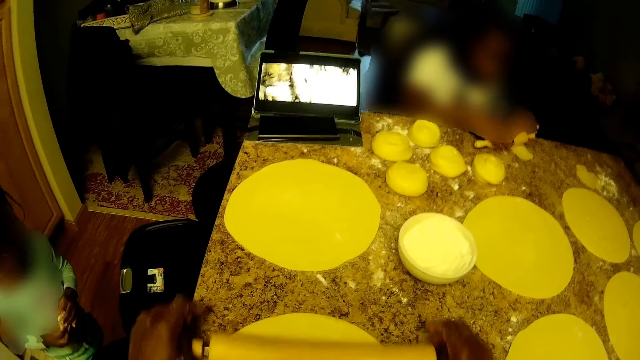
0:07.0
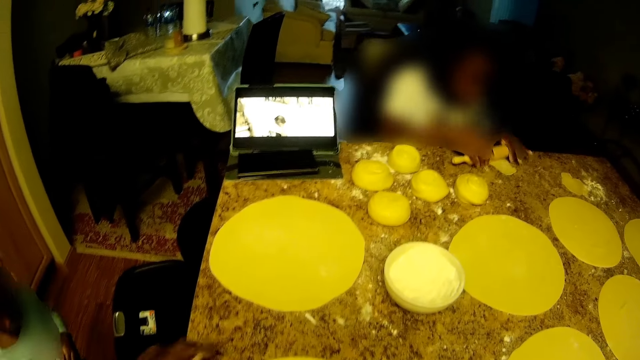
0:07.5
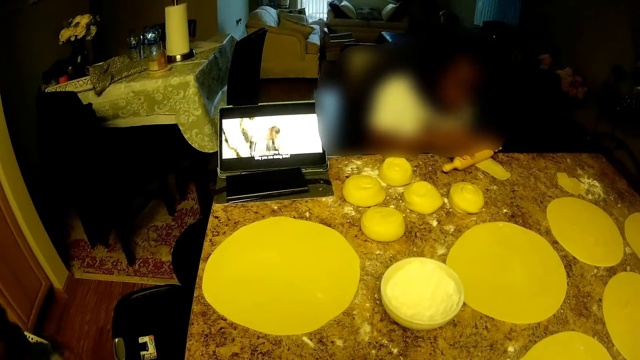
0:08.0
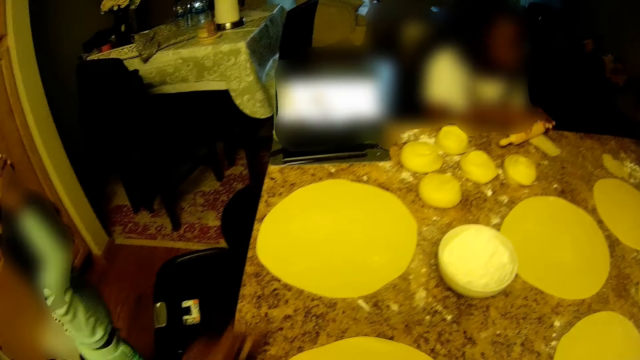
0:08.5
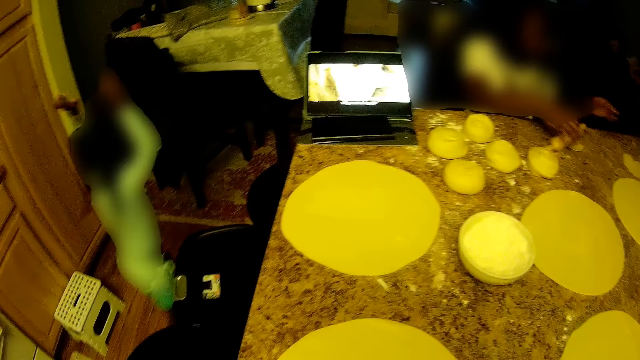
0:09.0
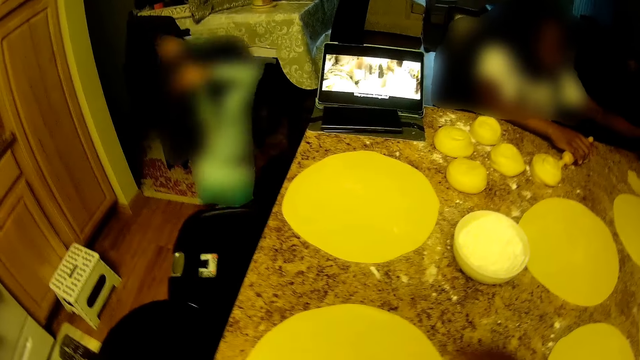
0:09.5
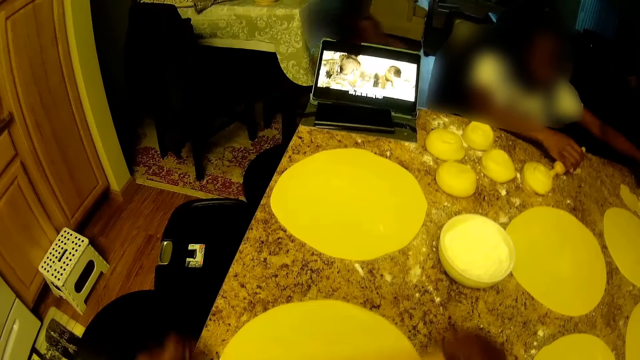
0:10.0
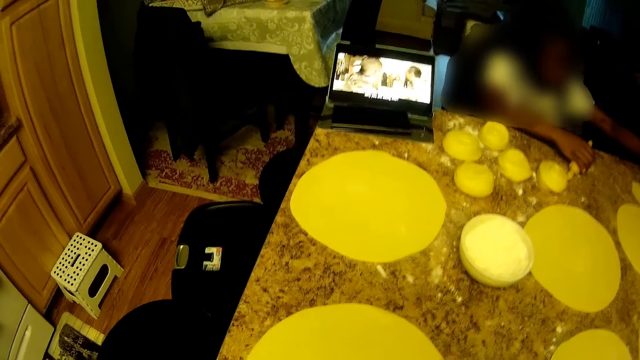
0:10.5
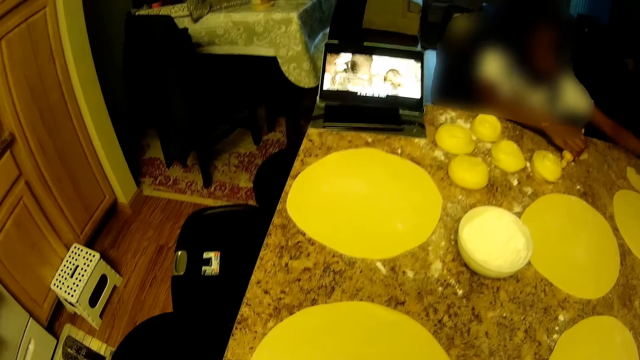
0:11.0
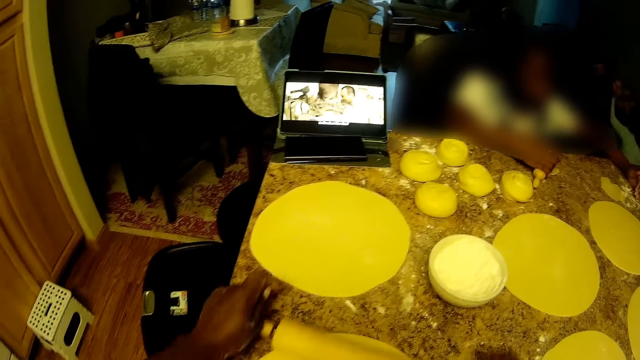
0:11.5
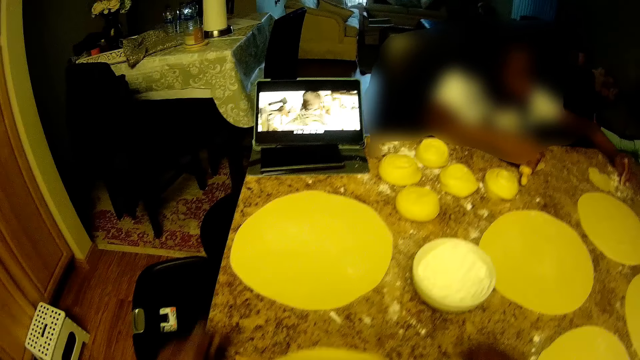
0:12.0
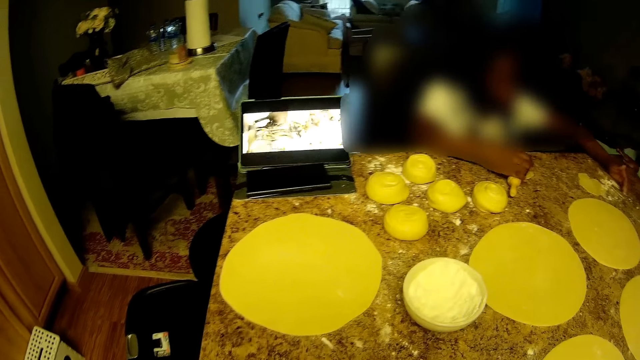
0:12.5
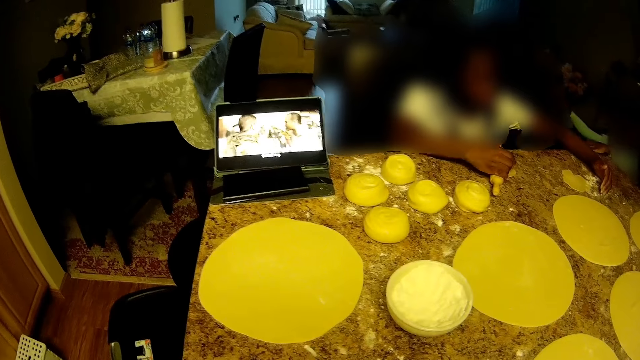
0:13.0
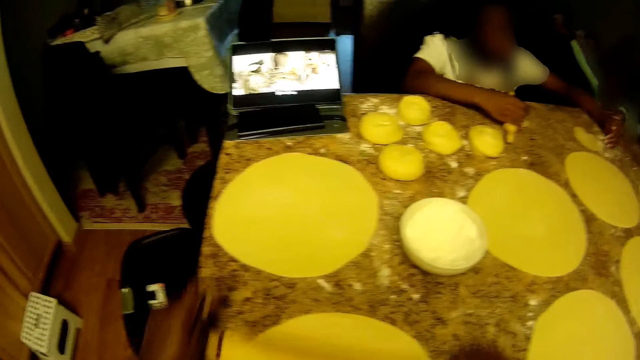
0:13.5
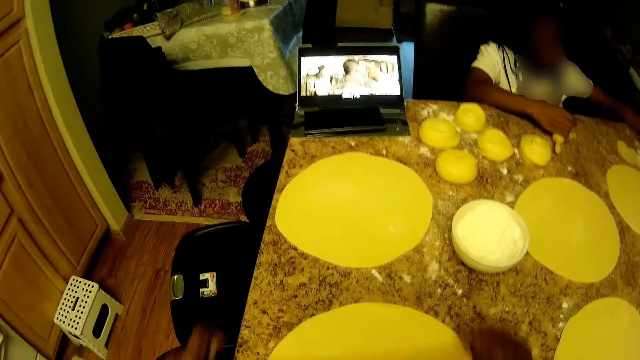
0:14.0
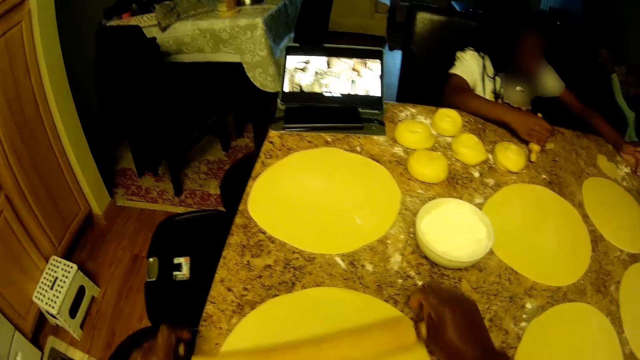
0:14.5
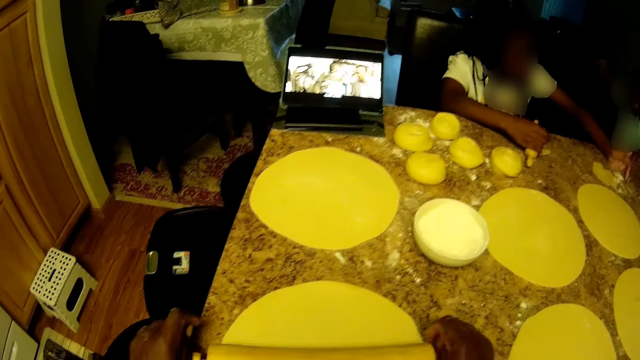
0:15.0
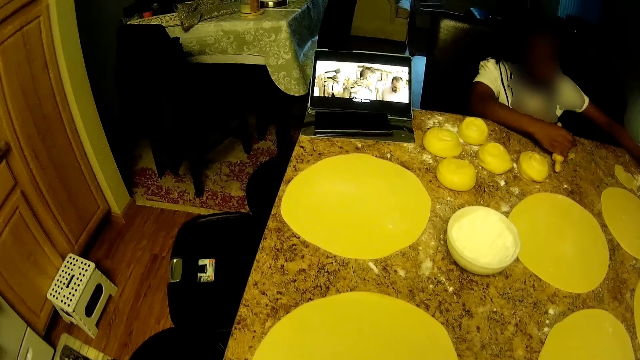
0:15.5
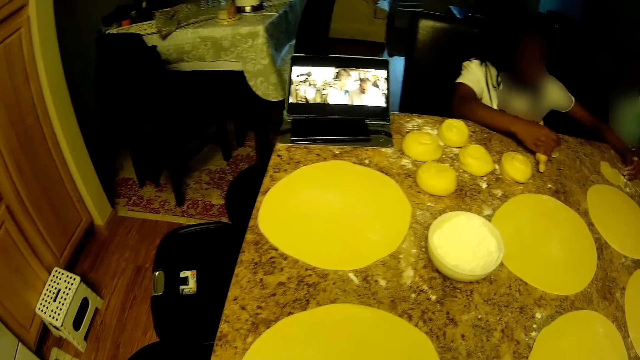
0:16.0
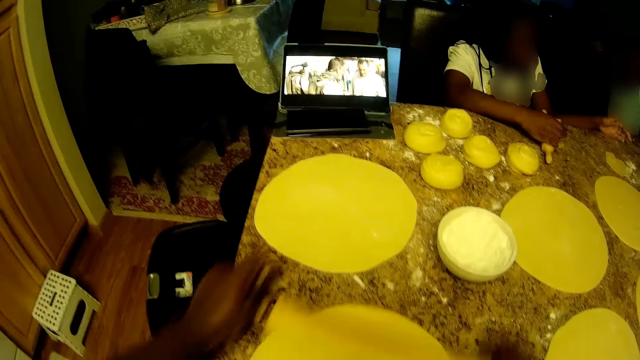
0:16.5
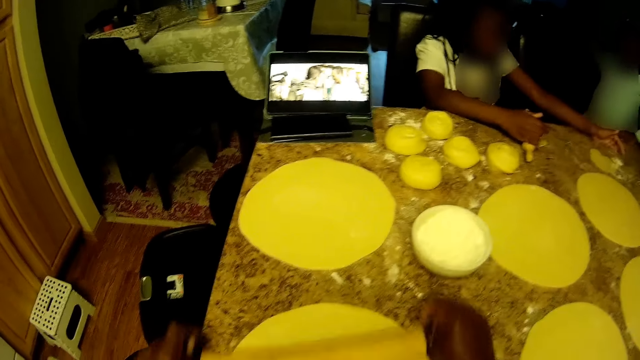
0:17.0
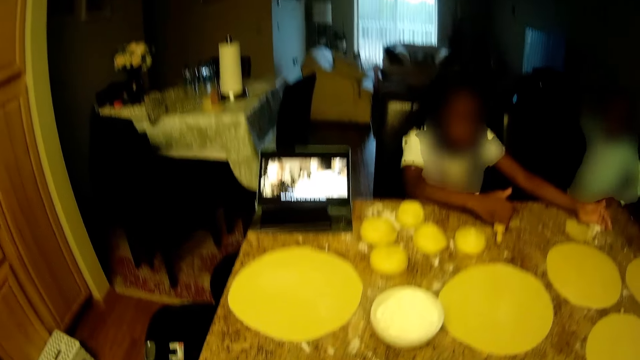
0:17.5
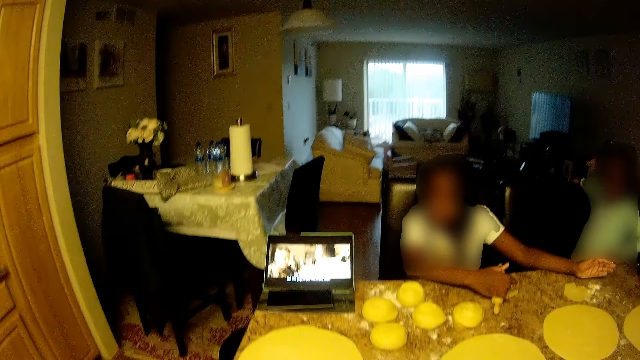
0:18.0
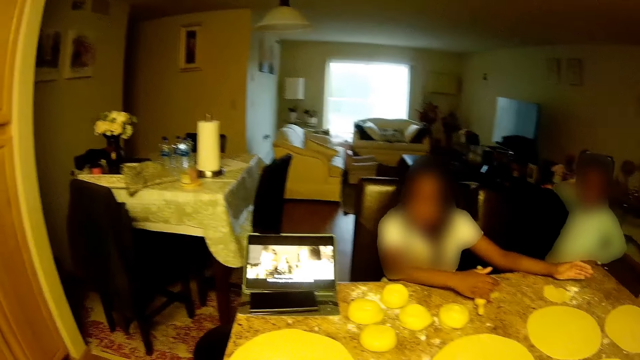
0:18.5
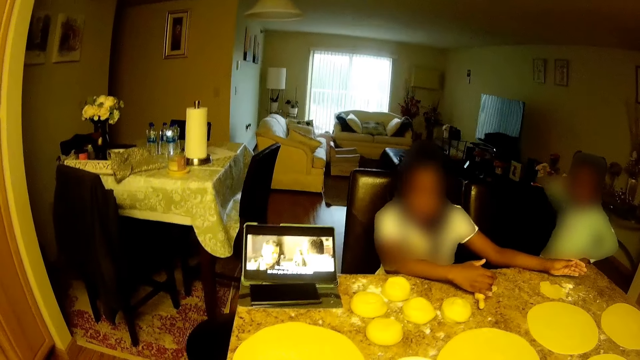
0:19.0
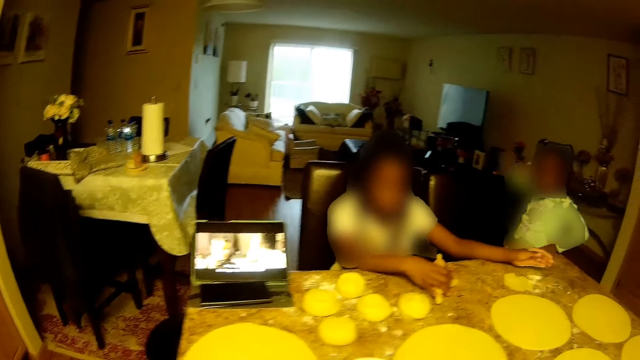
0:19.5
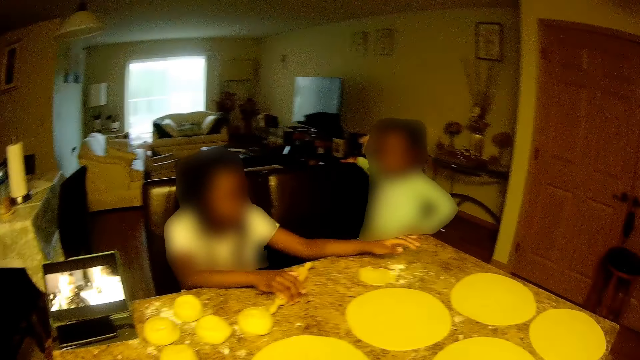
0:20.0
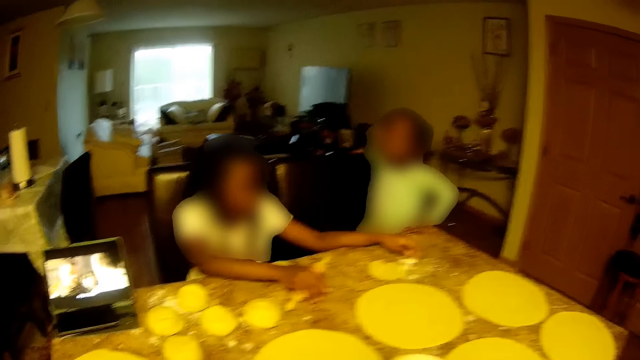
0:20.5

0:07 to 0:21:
The camera wearer kneads dough with a rolling pin in both hands. The child picks some flour with her left hand. The camera wearer watches the movie. They converse with the child.

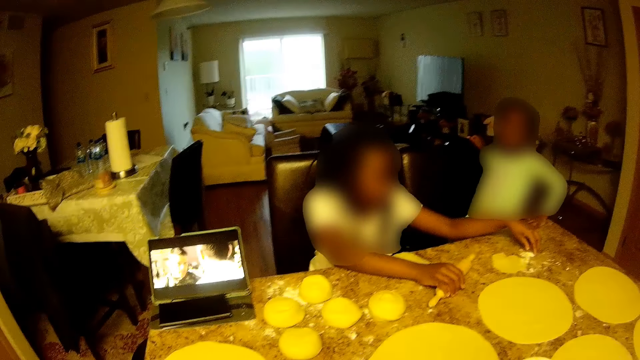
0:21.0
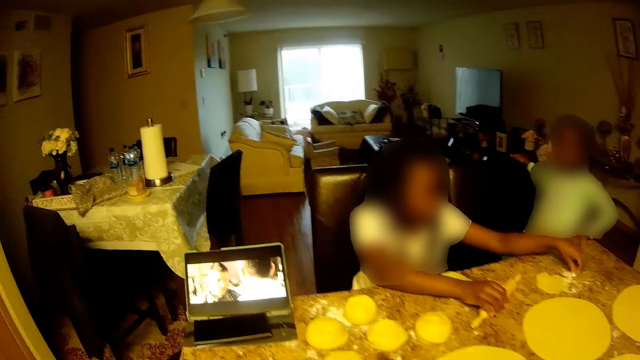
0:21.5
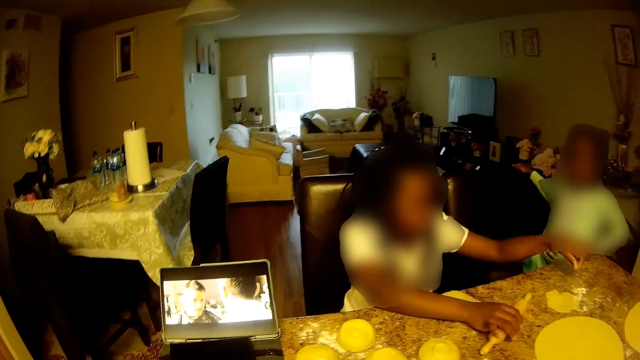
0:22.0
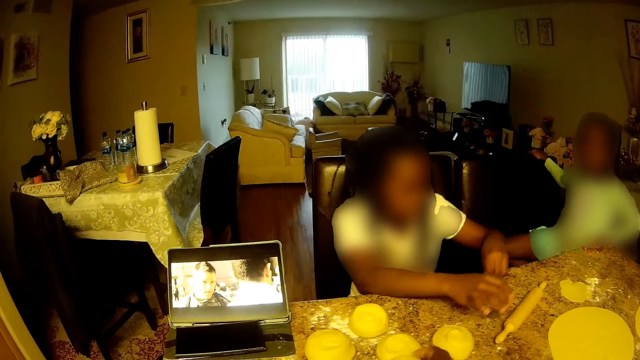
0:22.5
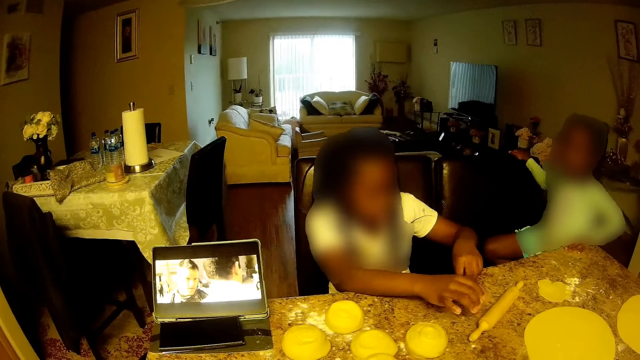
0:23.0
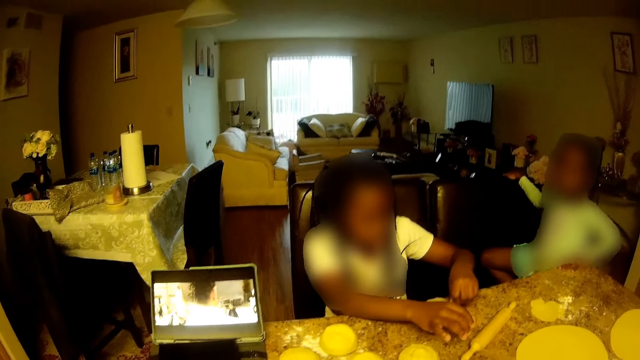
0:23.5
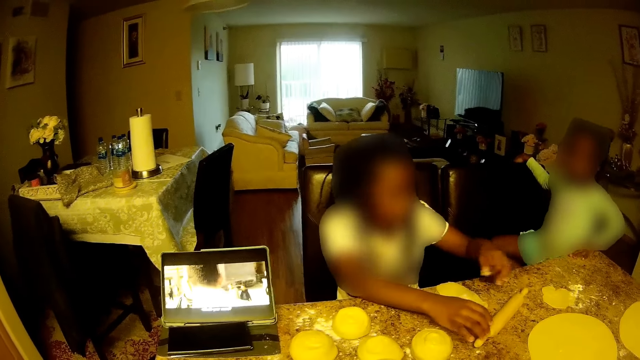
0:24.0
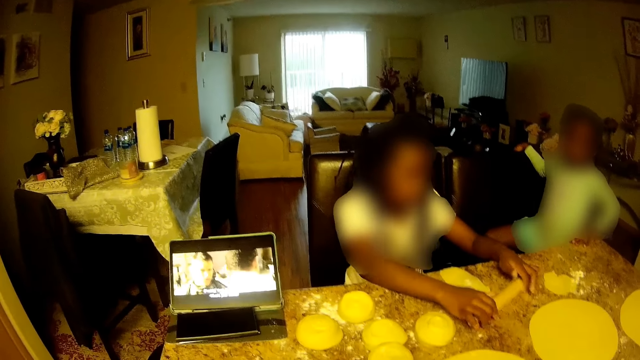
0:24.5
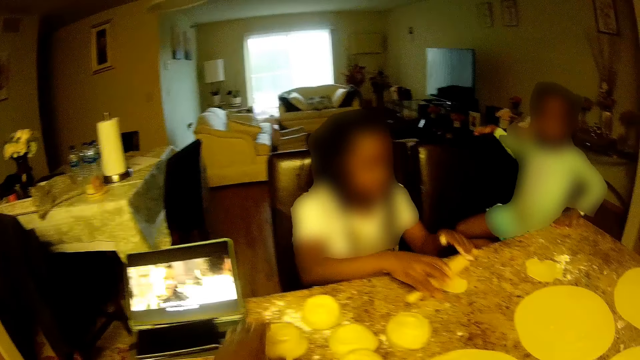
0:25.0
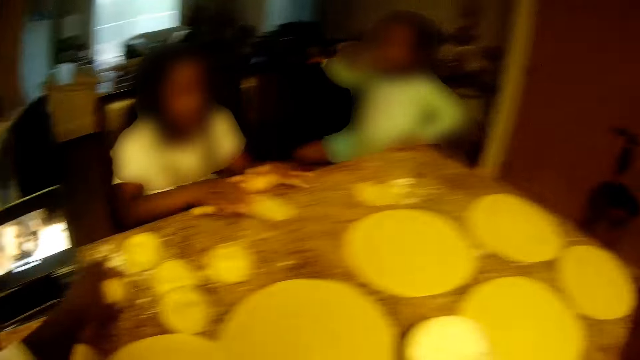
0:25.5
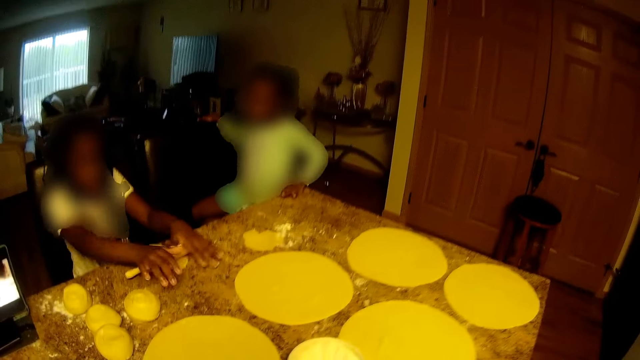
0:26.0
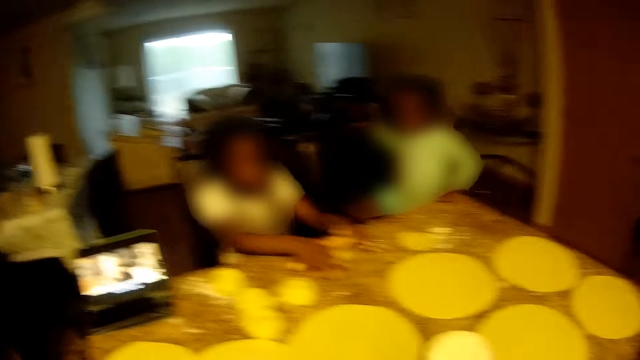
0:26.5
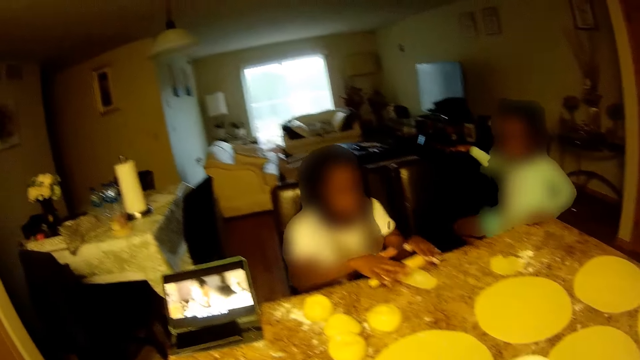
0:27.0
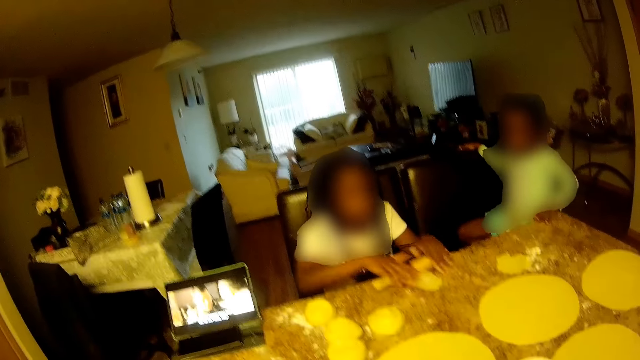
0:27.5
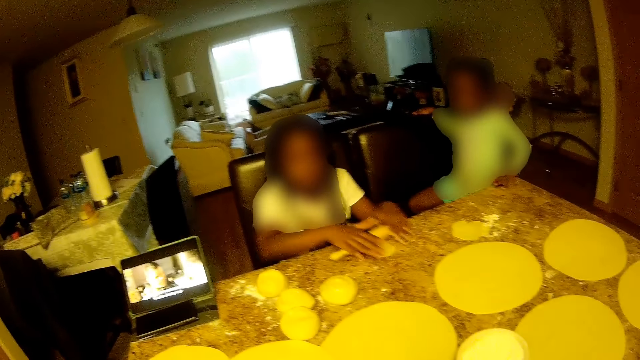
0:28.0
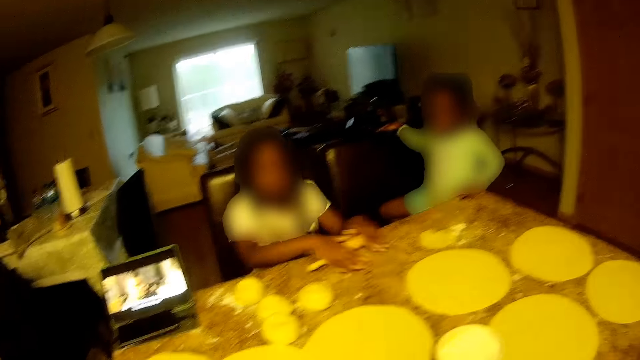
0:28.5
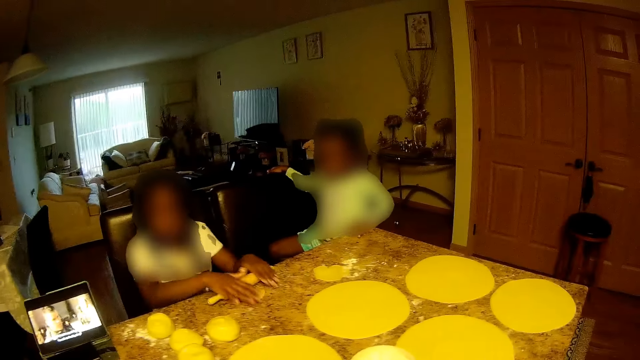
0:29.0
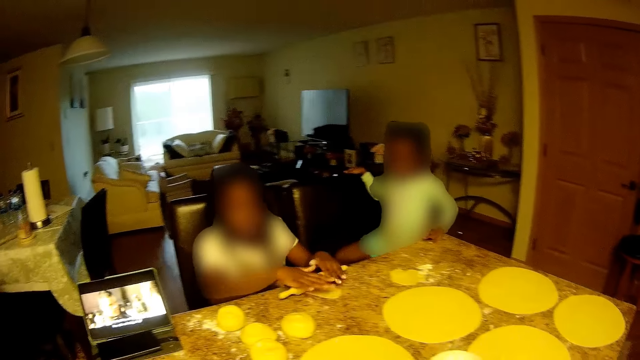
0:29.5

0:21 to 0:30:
The child holds a rolling pin in her right hand and picks some flour with her left hand. The camera wearer touches the flour on the table. The child kneads the dough with the rolling pin in both hands. The camera wearer picks up the dough on the table. They watch the movie.
